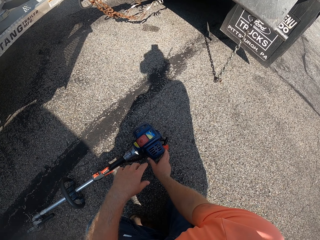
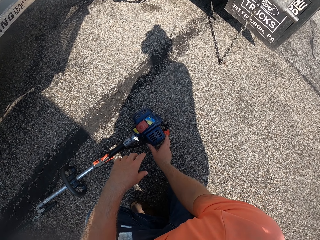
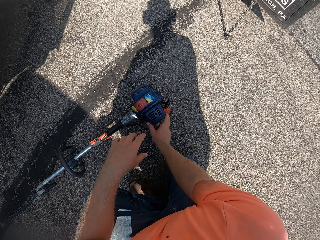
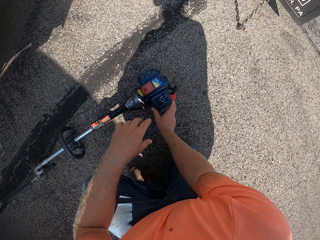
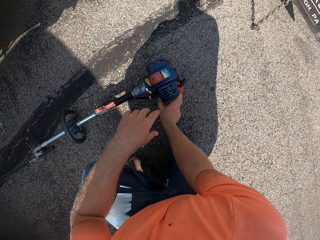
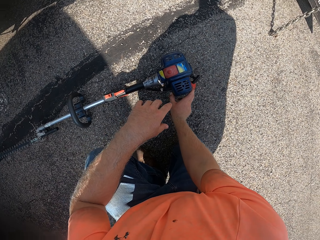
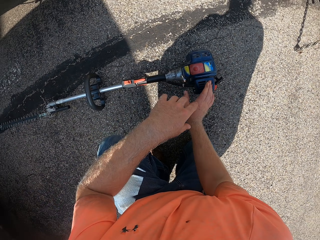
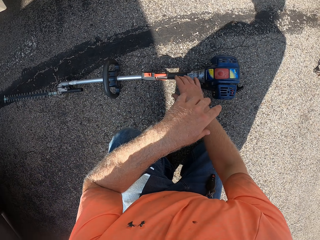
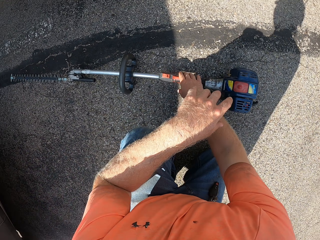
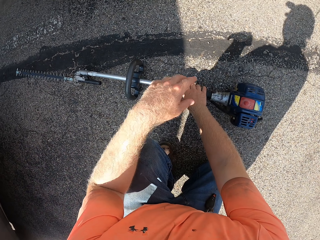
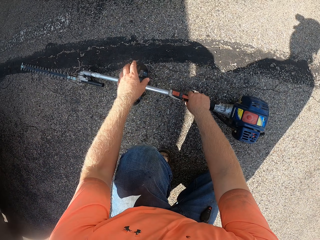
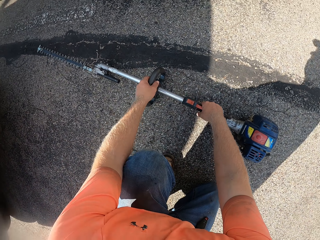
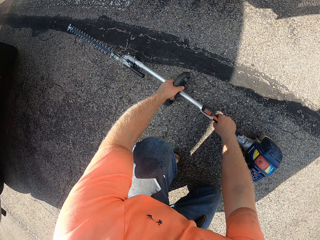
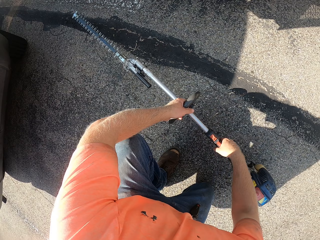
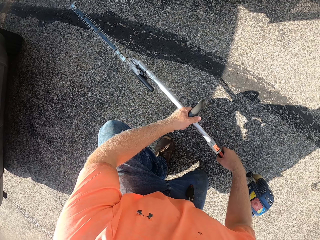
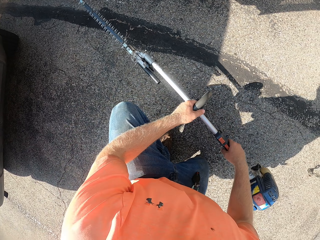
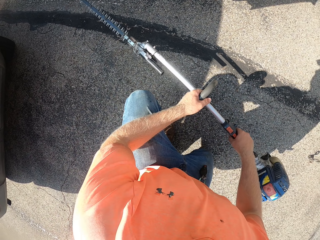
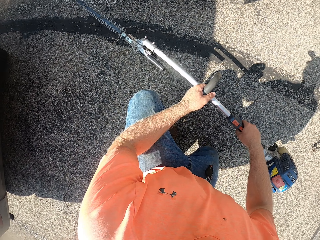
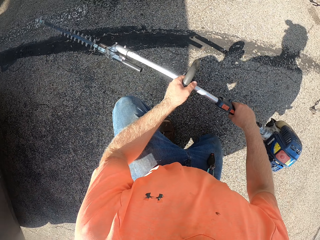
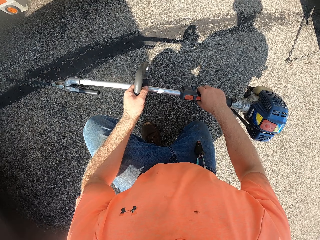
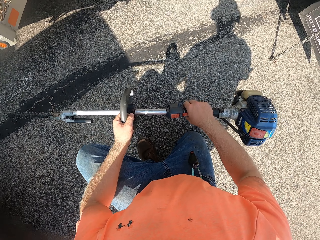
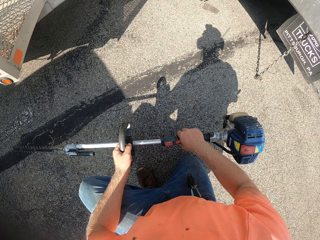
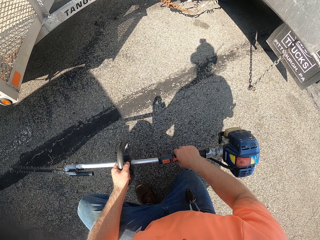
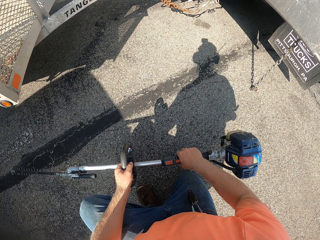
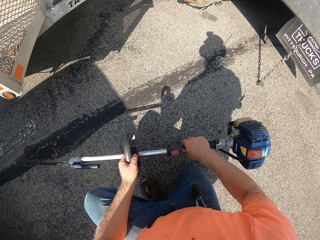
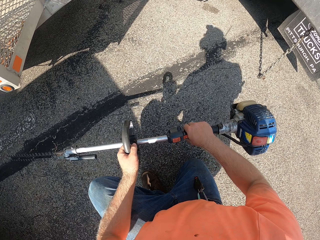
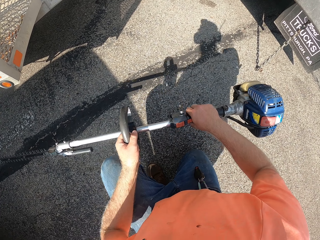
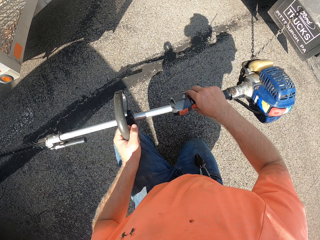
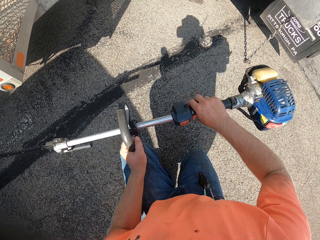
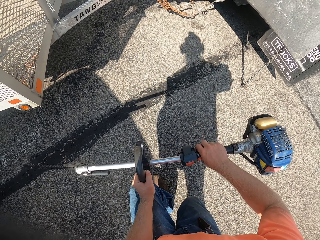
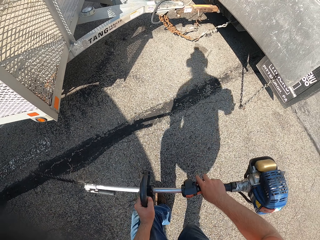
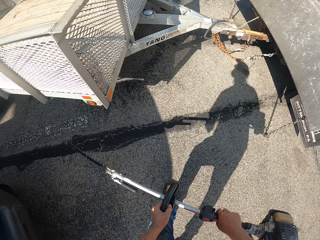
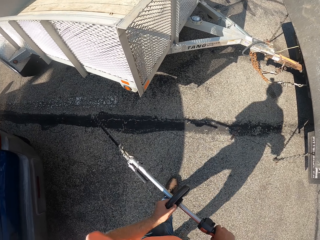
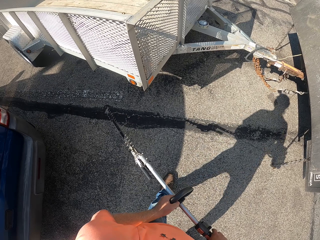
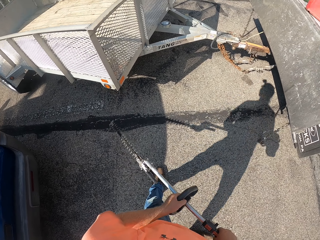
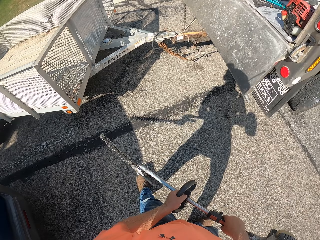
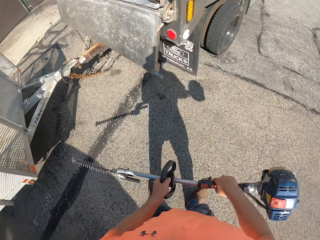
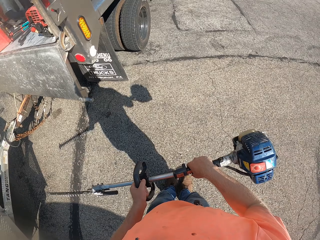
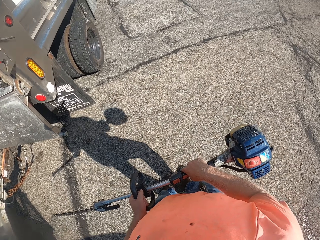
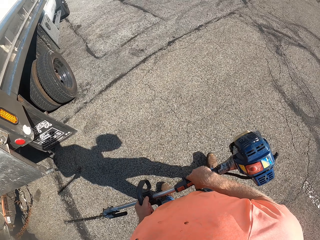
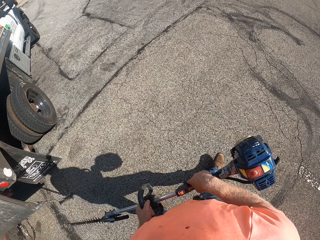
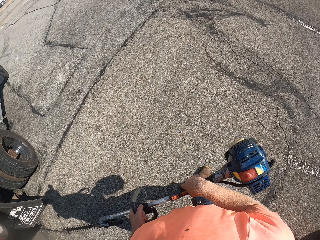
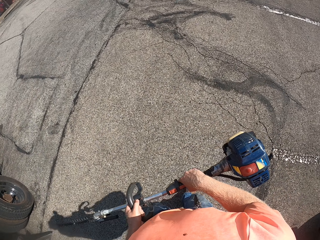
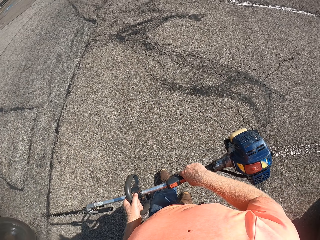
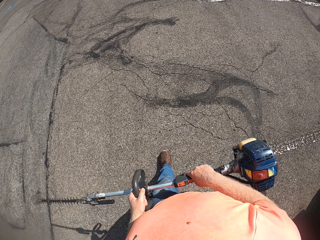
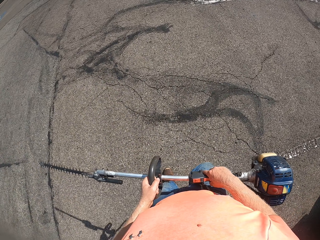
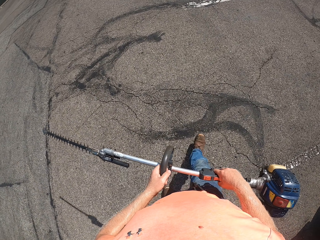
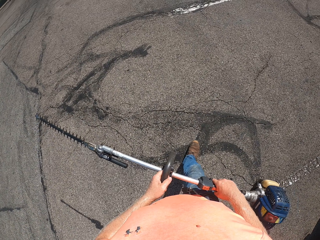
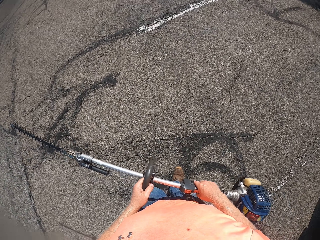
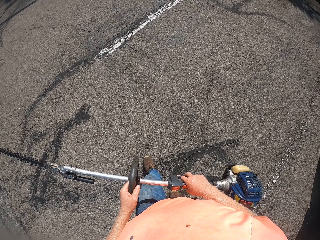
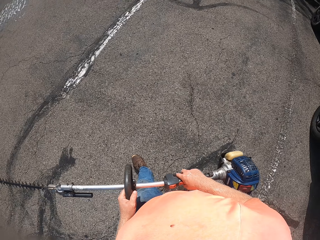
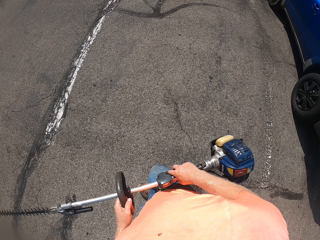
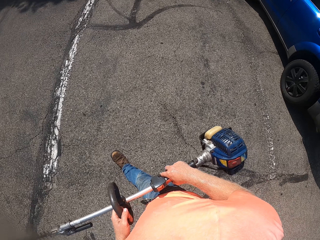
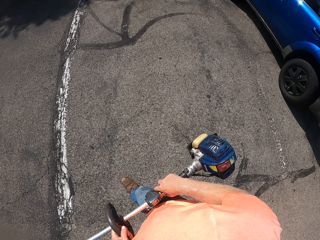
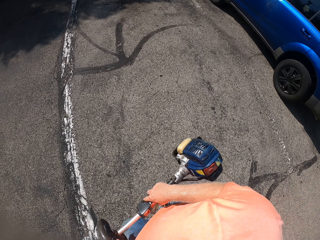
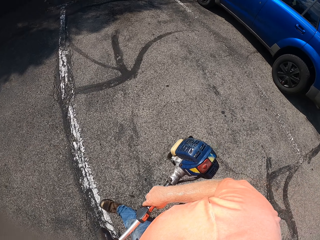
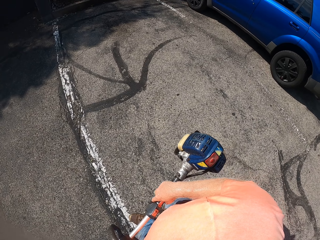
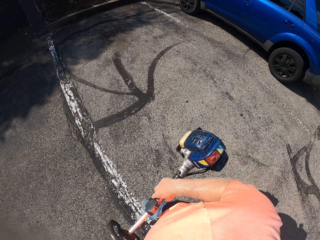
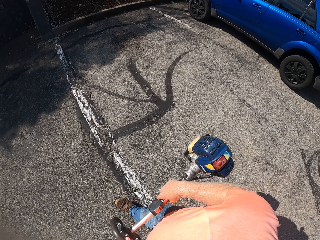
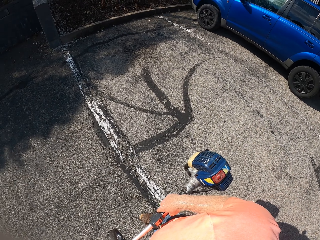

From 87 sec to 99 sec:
The camera wearer lifts up the grass trimmer from the ground with his hands. He stands up from the ground. He walks on the road with the grass trimmer in his hands.

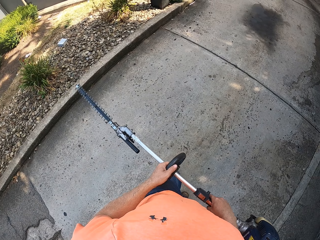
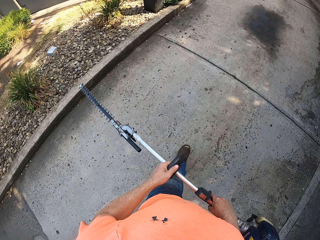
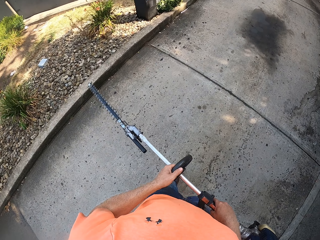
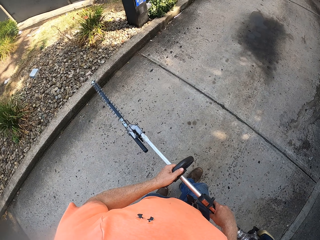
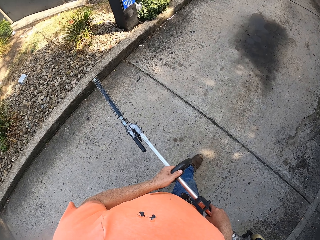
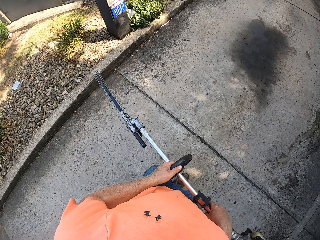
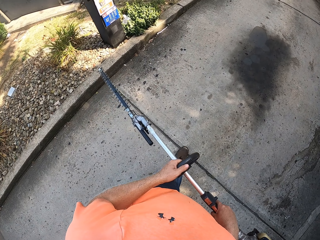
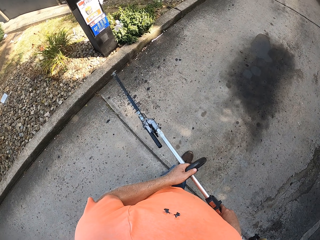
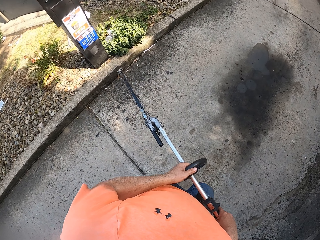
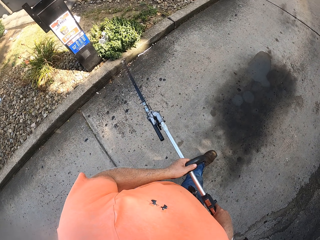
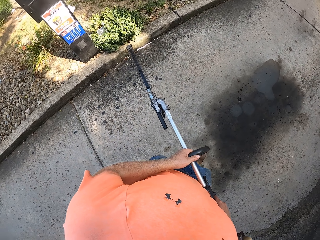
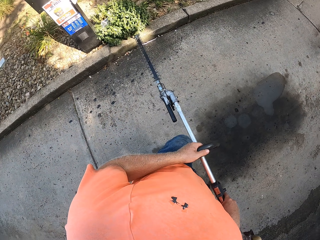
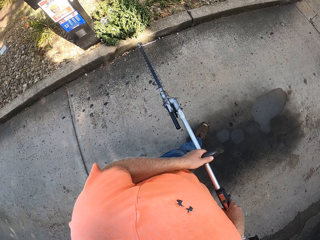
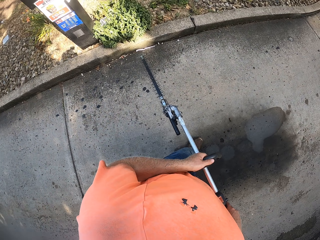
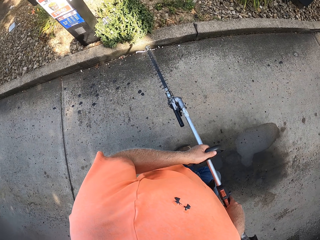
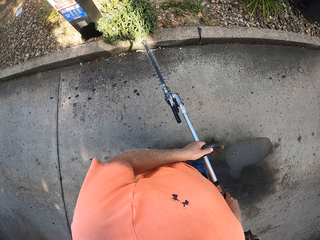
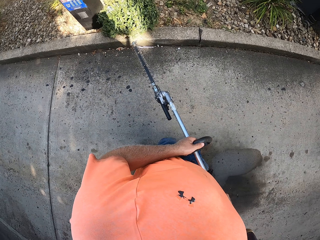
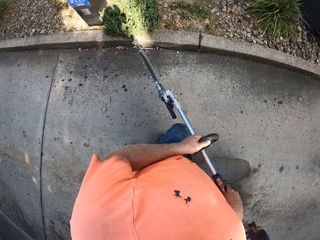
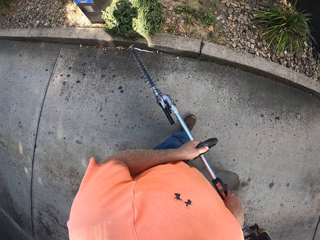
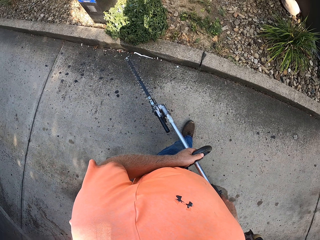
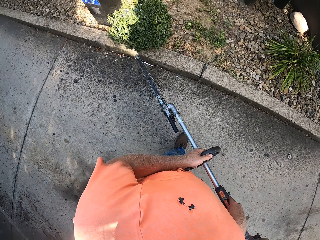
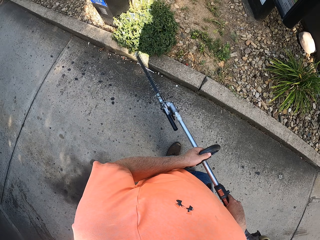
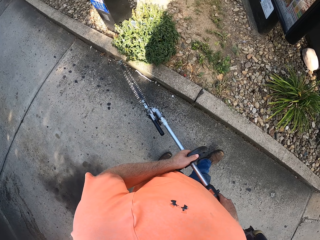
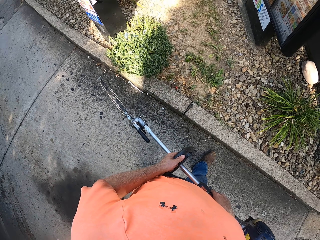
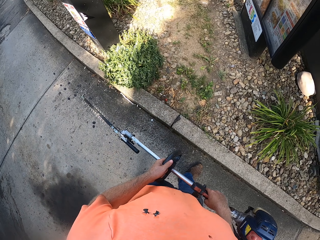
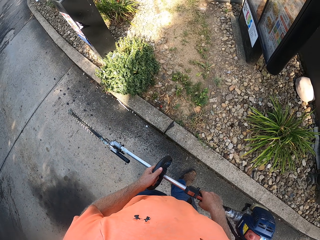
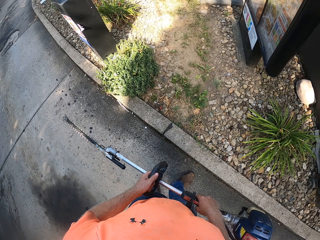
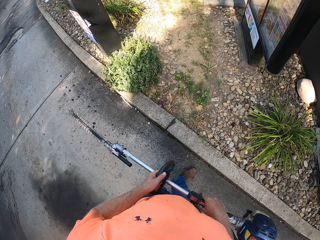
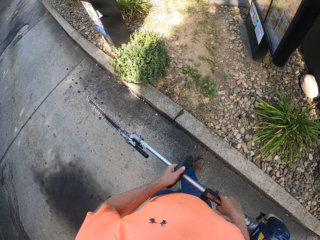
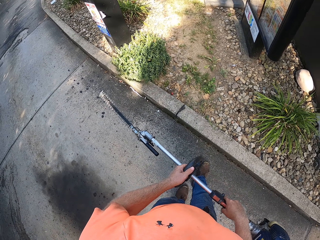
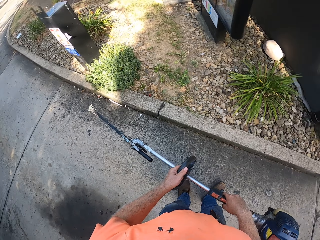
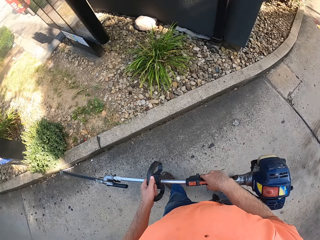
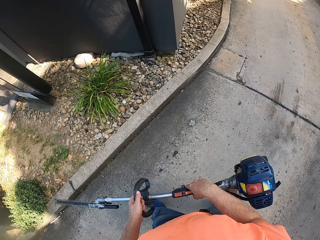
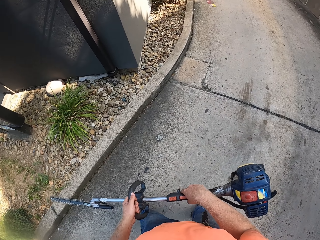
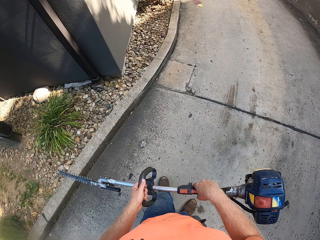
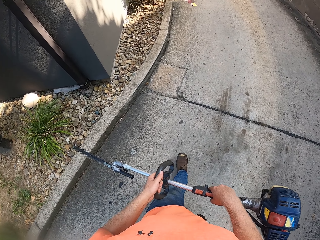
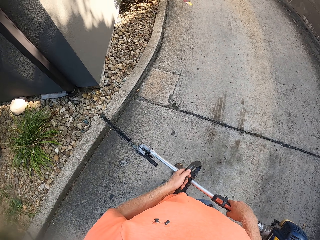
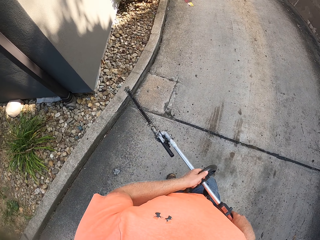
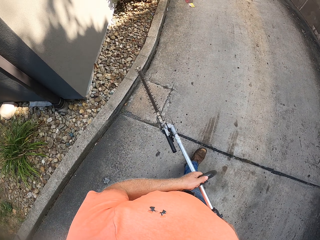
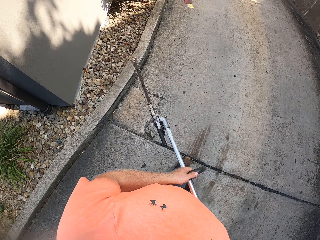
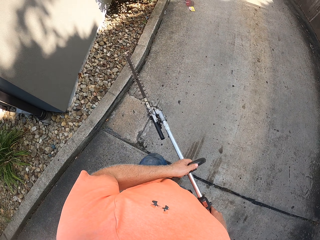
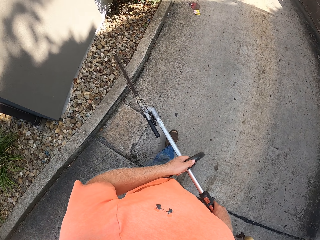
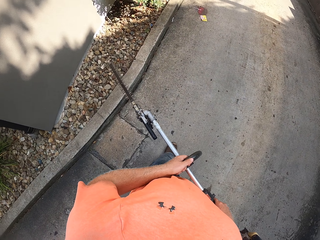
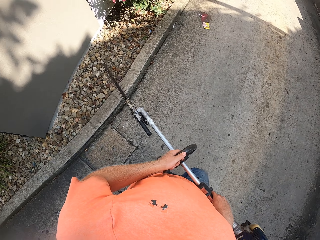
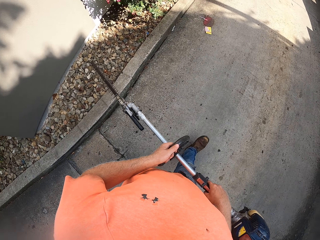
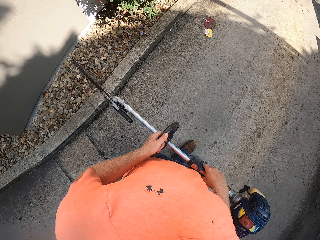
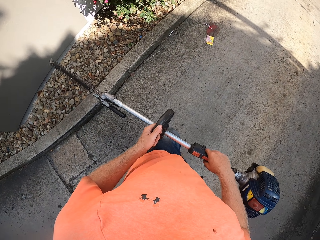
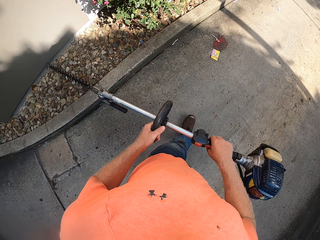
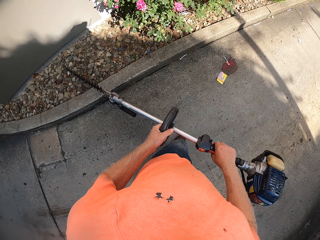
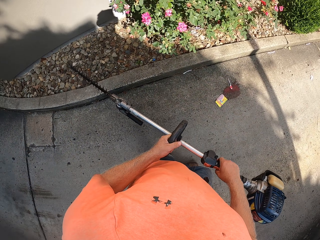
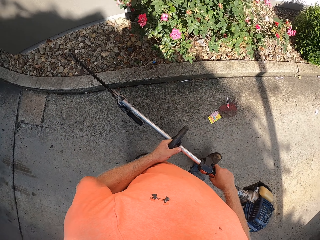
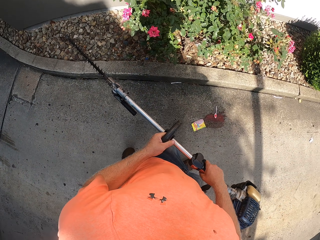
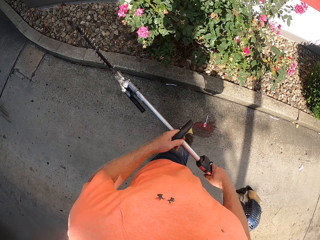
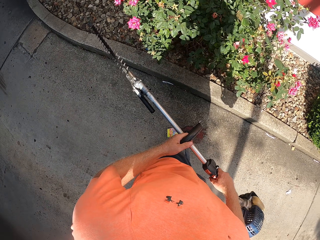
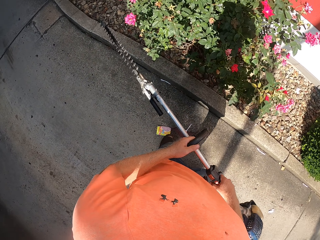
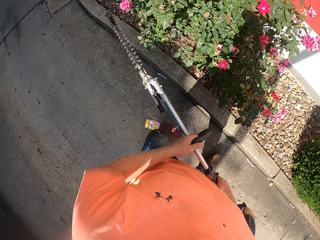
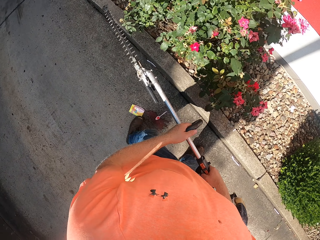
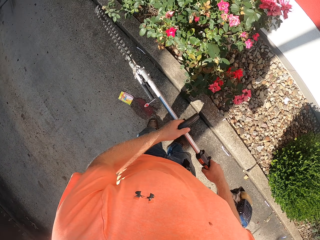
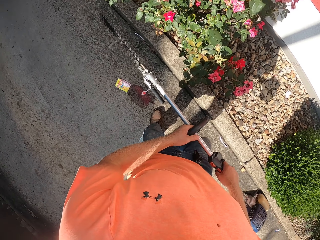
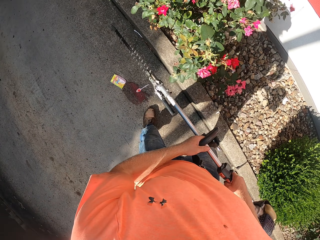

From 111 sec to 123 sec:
The camera wearer stares at a plant by the road. He walks on the road with the grass trimmer in his hands.
